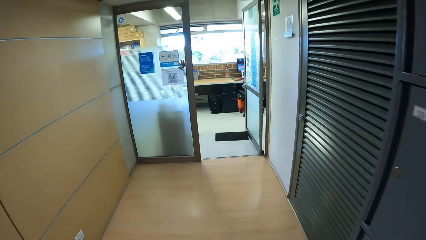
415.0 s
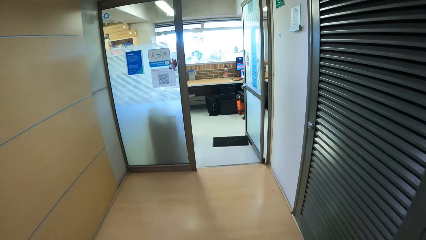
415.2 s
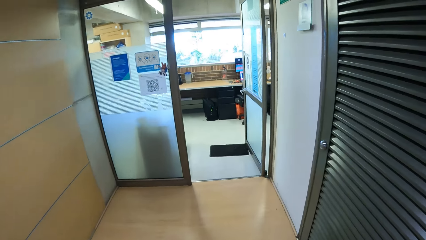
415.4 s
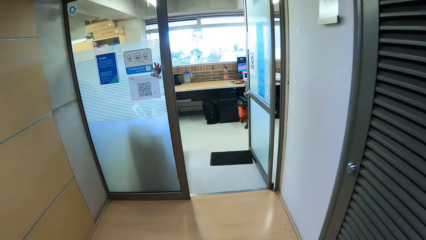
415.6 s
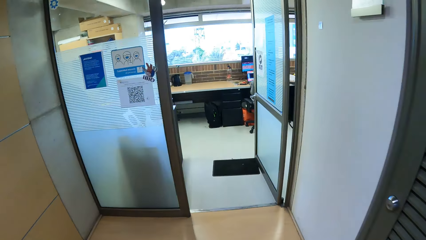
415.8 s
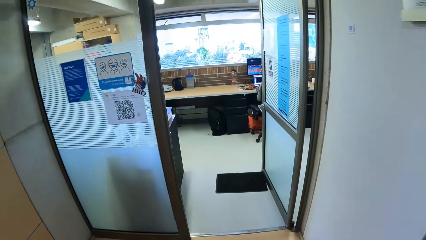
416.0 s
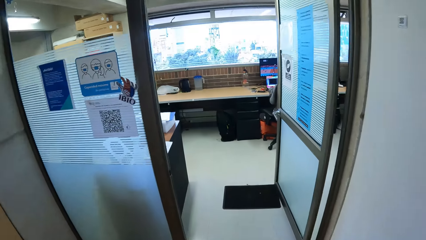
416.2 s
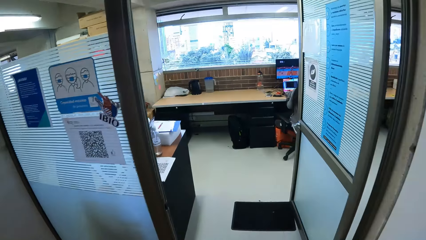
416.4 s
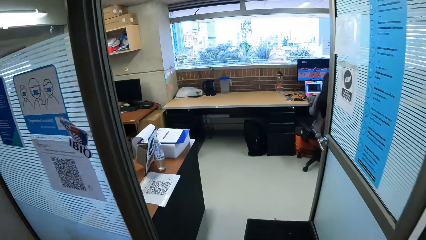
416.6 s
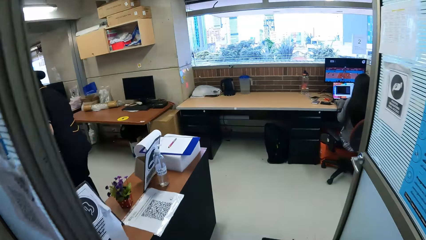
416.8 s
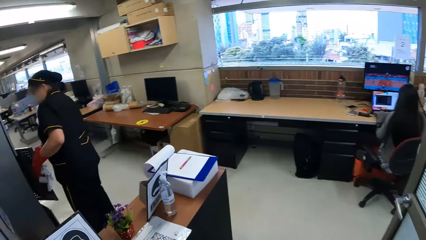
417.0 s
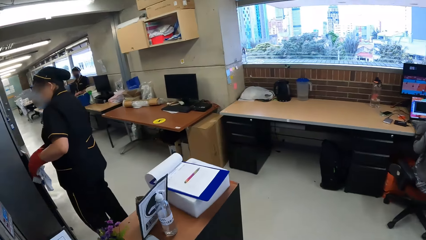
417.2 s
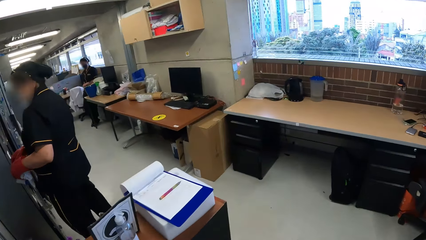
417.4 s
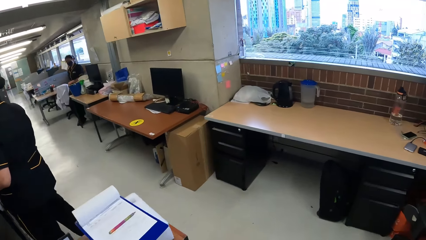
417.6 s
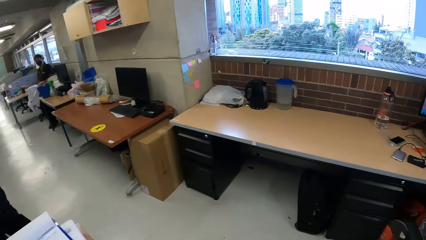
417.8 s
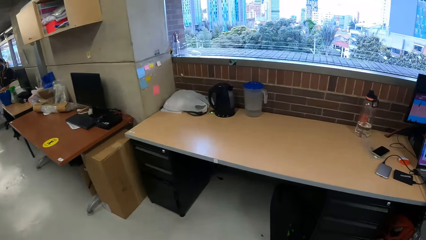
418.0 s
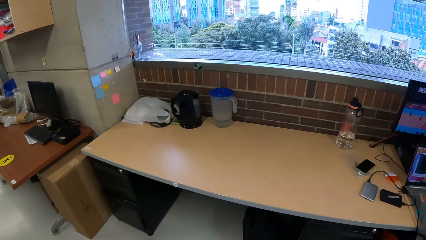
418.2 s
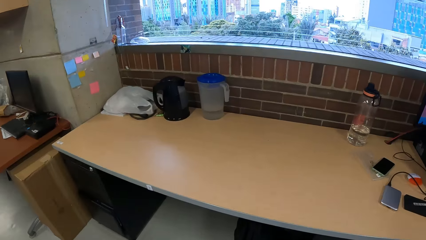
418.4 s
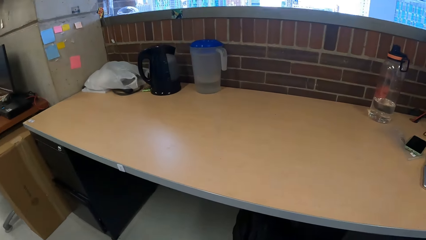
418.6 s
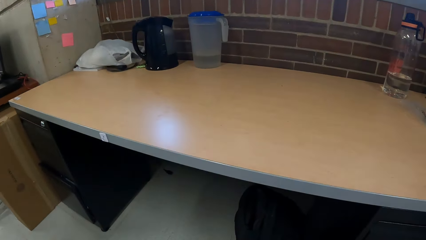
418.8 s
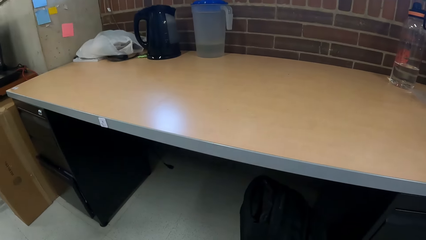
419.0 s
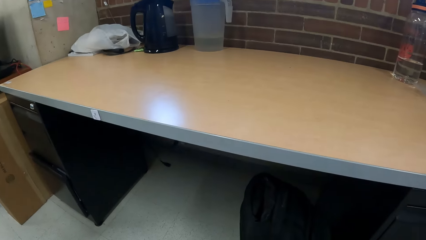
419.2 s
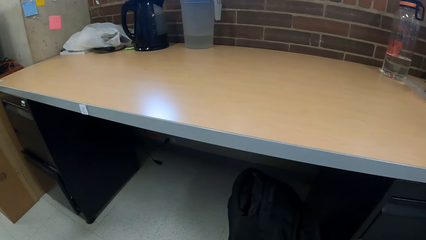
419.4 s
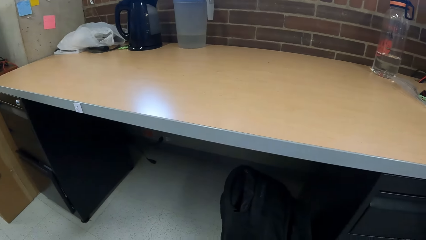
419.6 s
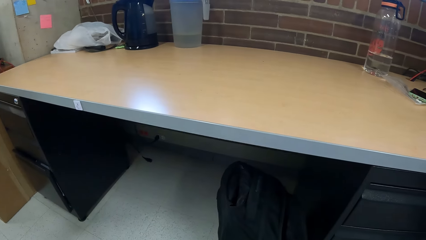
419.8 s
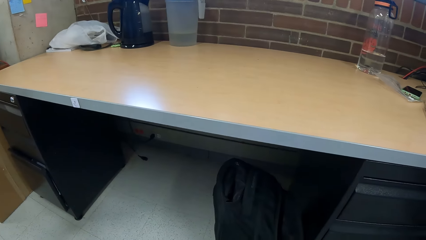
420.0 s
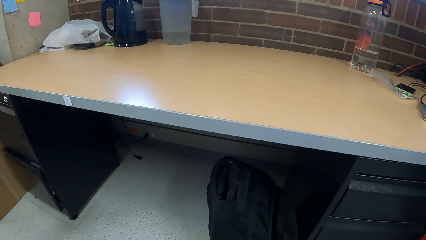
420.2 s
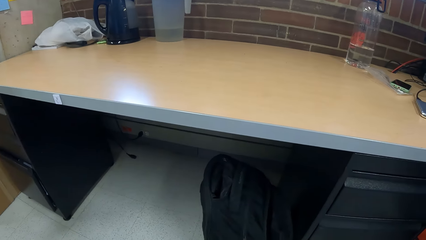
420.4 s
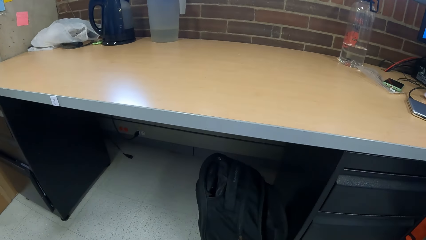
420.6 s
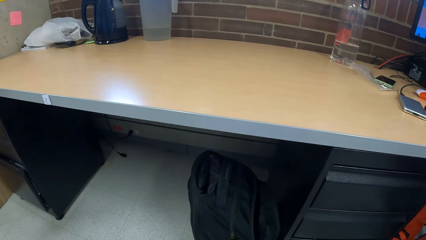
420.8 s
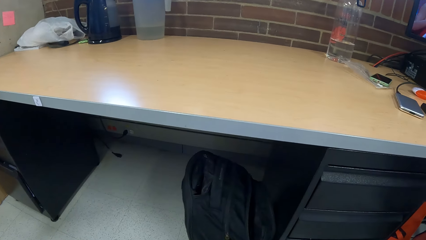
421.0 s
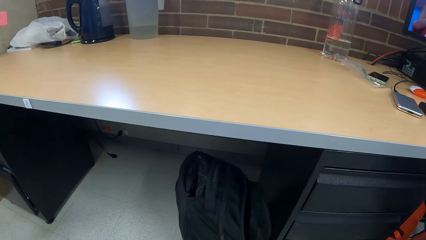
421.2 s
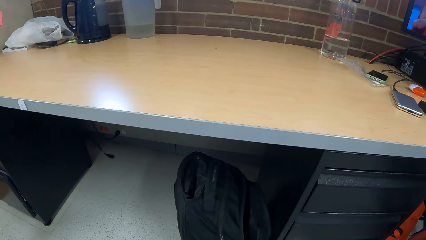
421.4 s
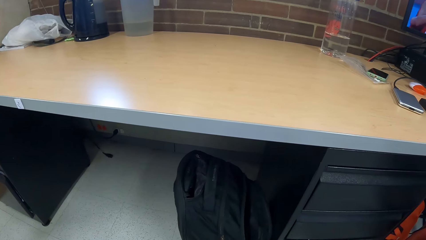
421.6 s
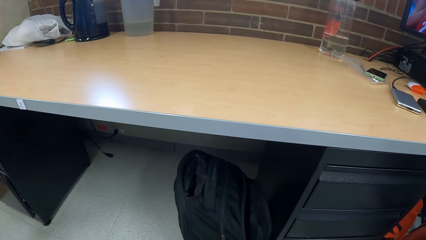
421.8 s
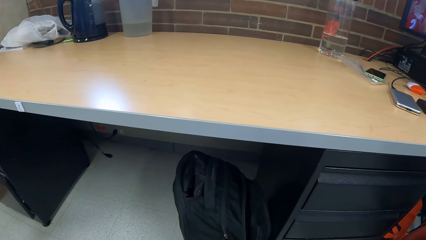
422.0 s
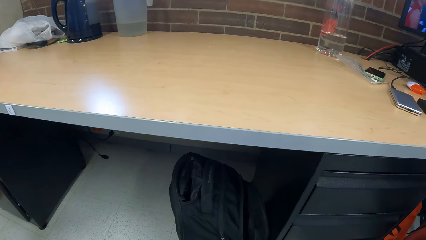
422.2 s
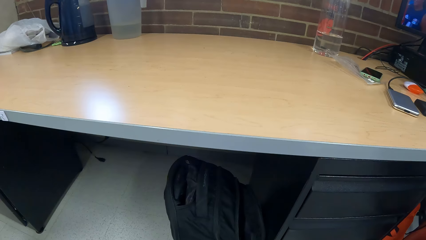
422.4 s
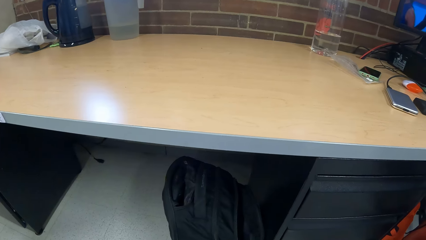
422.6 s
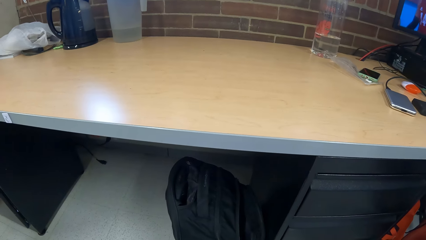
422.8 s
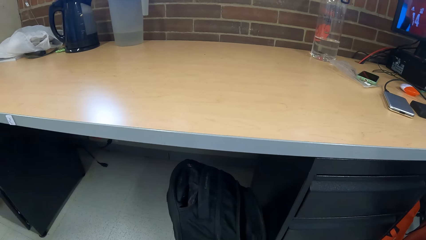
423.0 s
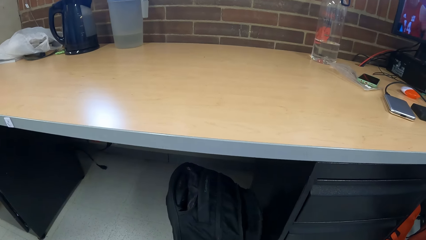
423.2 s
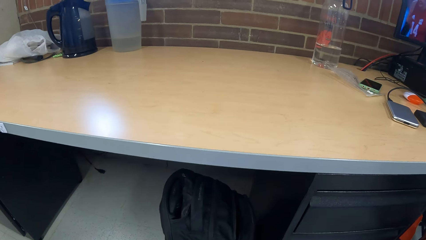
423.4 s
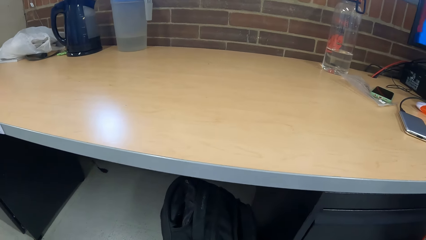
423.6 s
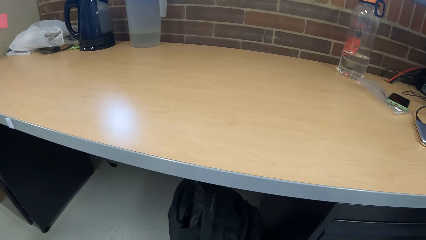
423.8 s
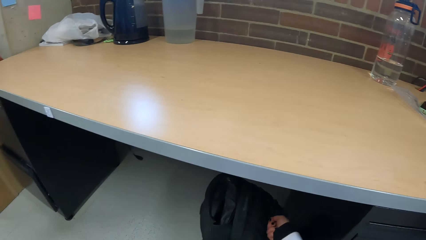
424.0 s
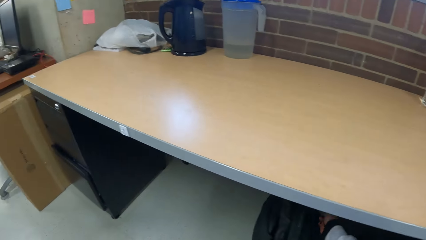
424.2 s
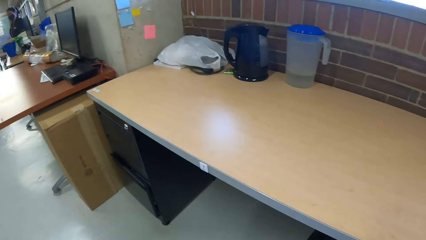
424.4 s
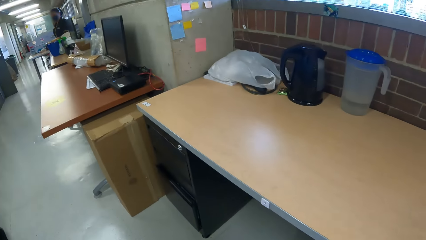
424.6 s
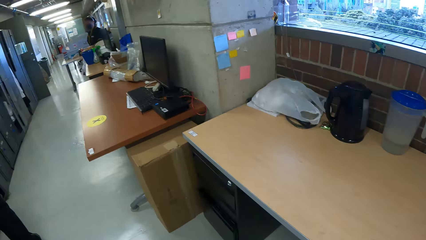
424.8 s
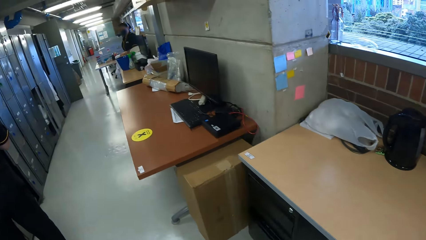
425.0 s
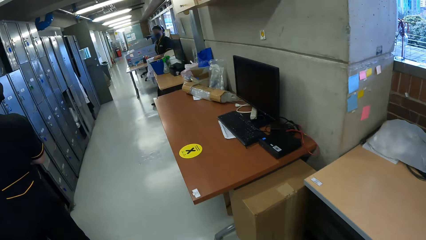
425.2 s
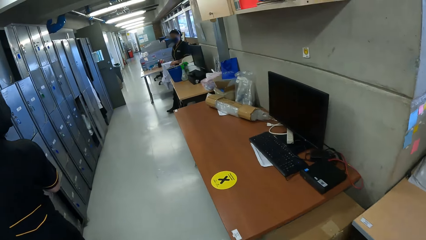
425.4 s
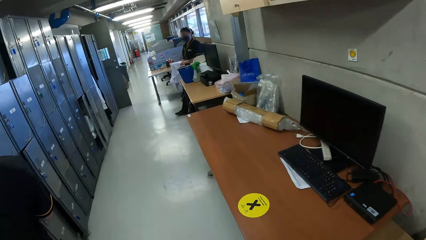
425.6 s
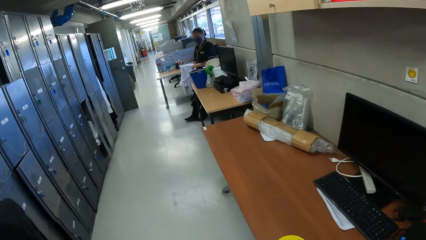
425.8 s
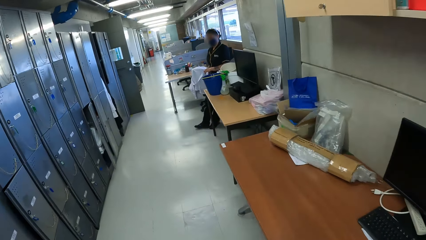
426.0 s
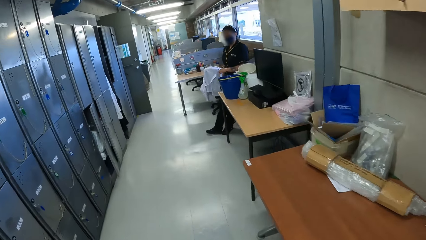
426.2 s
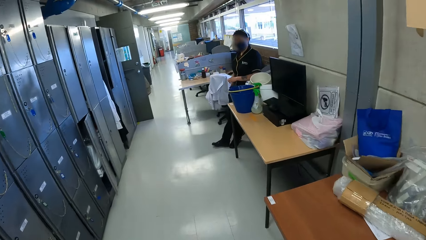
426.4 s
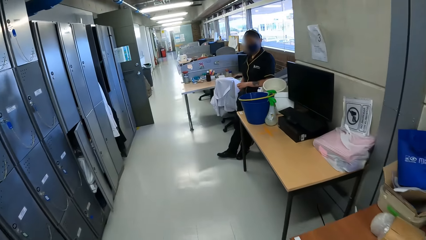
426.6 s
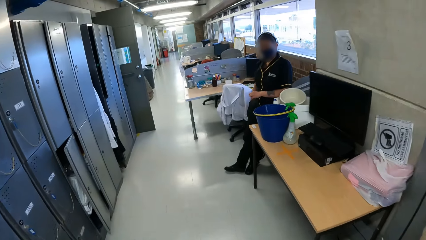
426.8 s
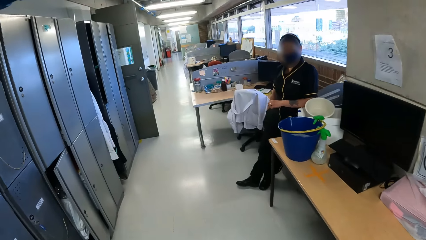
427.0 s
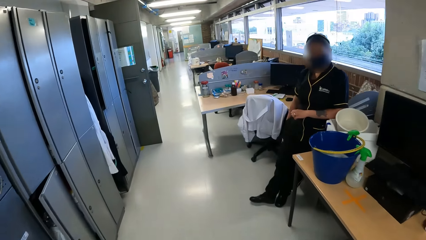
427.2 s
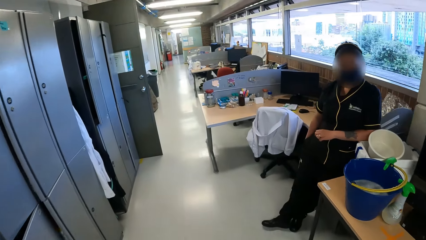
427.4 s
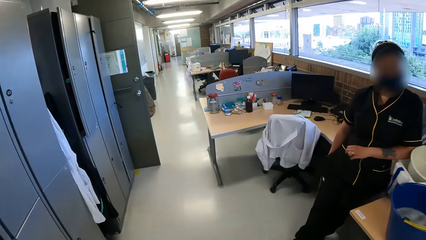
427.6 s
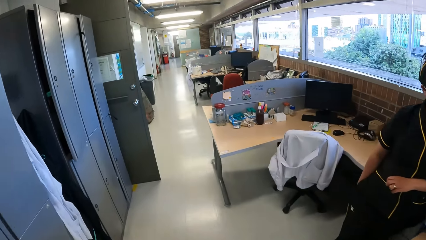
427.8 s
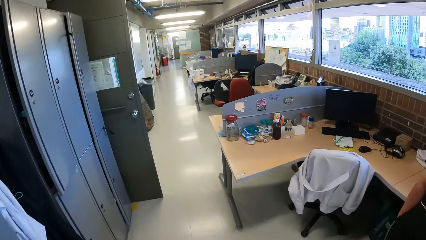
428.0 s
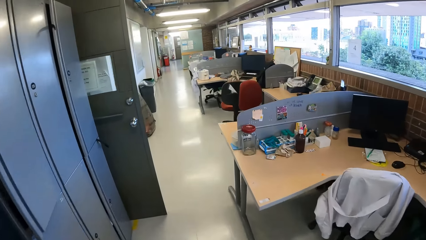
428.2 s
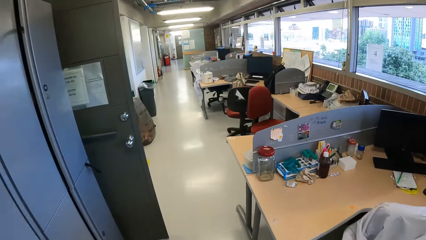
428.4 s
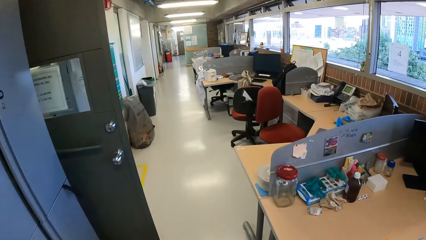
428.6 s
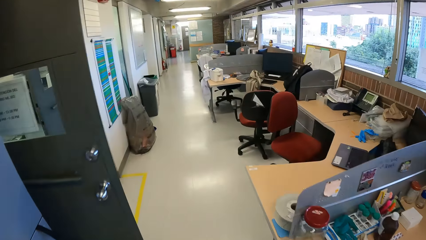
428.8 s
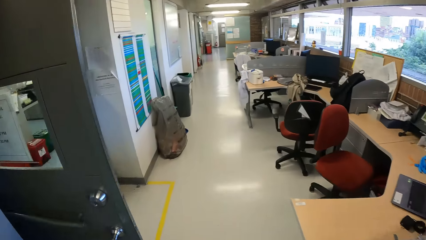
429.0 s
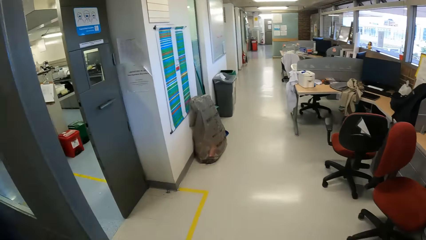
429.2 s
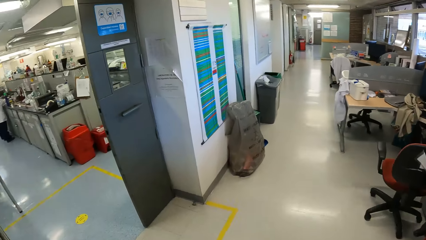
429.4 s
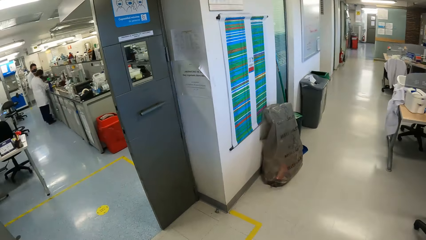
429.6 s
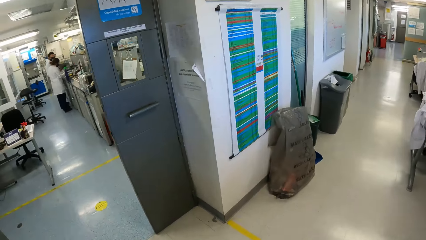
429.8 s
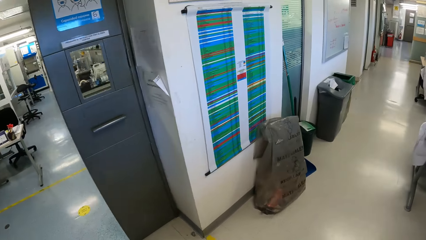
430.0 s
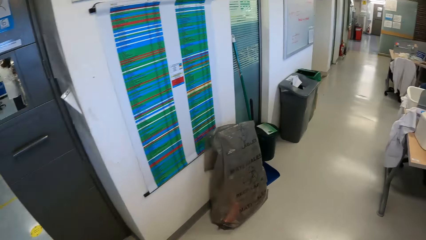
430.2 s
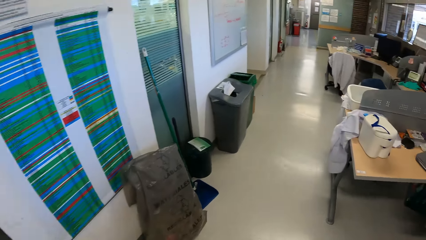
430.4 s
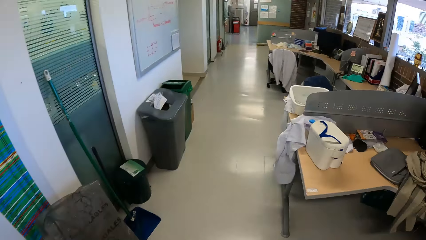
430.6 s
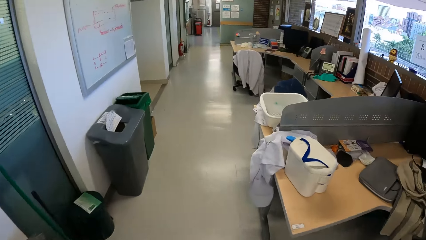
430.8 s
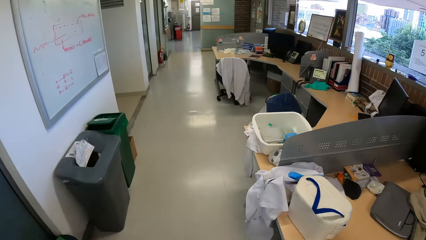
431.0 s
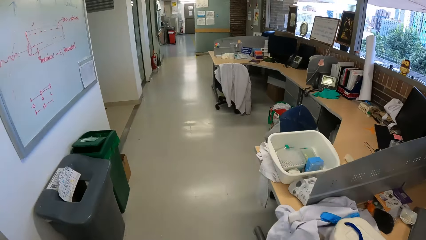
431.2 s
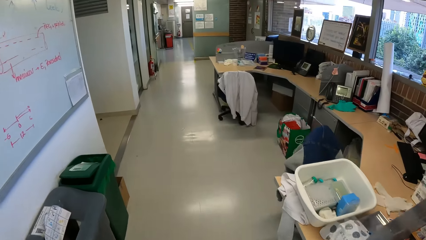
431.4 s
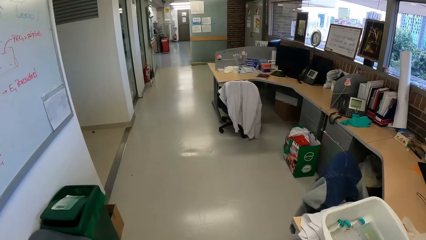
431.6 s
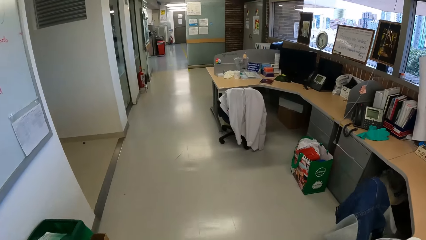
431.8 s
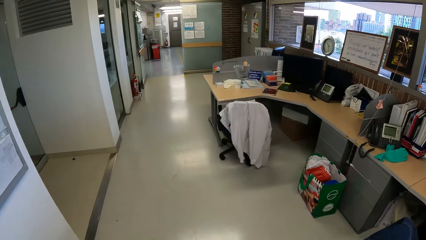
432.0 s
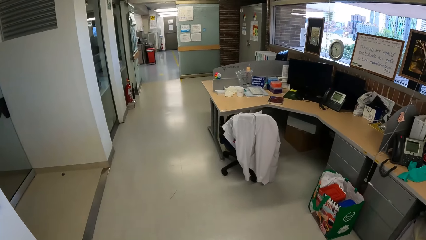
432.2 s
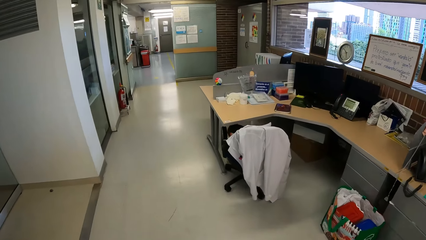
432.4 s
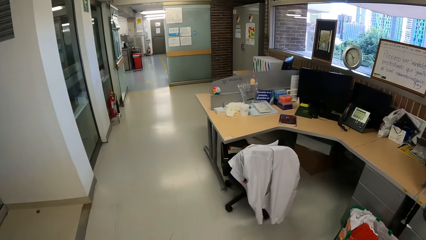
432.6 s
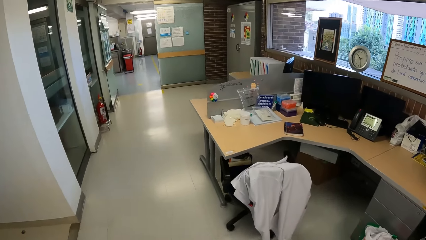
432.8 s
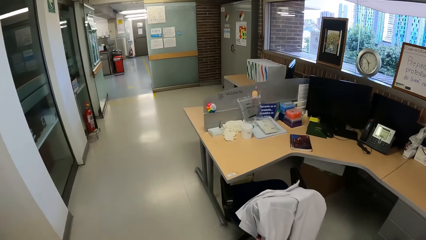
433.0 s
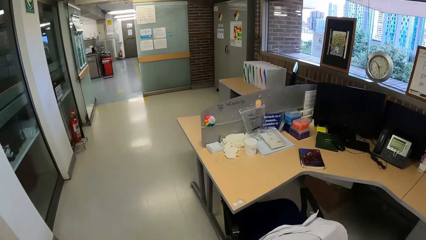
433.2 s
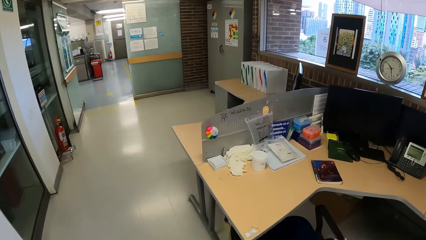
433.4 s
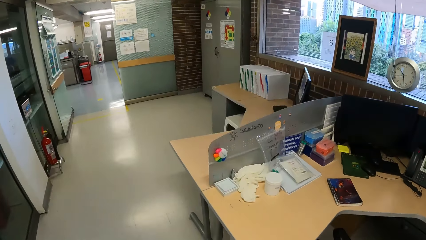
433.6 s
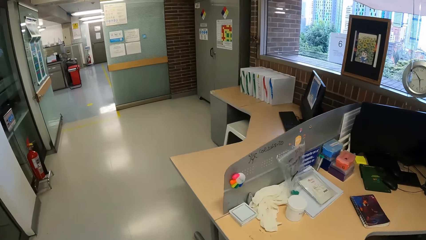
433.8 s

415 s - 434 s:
A woman closes a cabinet drawer with both hands. The camera wearer looks around. They bend in front of a drawer in the laboratory. They walk past the woman and another woman in the laboratory. They walk towards a desk in an office space of the laboratory.
